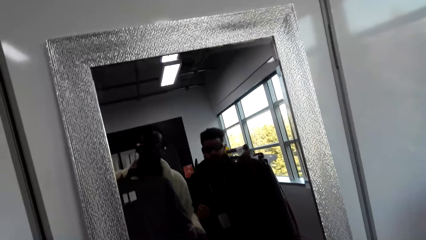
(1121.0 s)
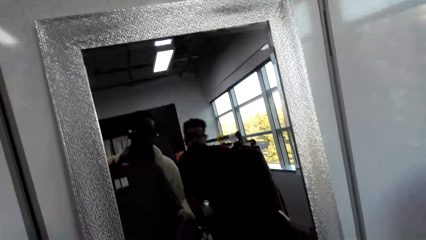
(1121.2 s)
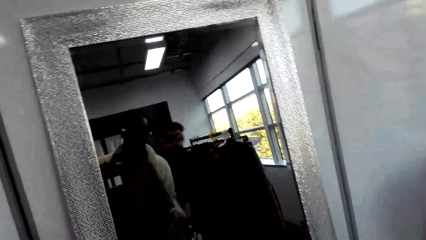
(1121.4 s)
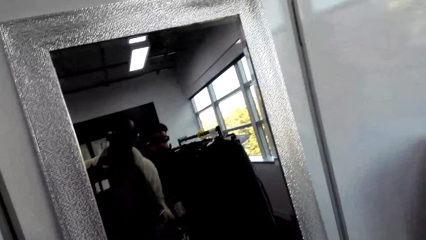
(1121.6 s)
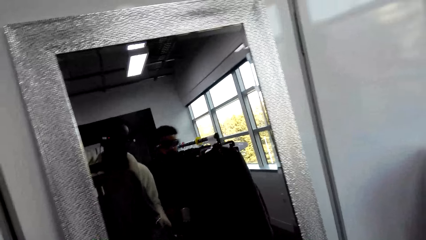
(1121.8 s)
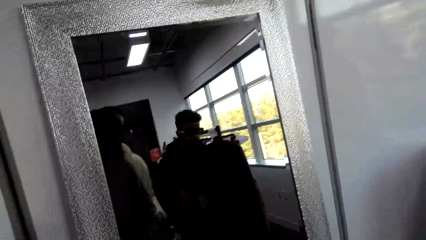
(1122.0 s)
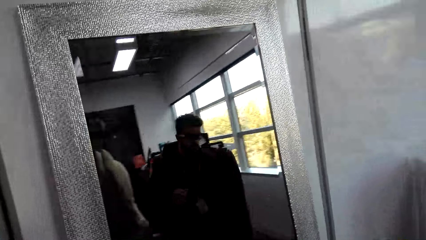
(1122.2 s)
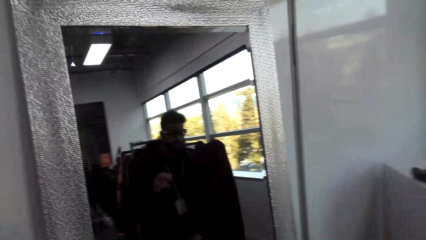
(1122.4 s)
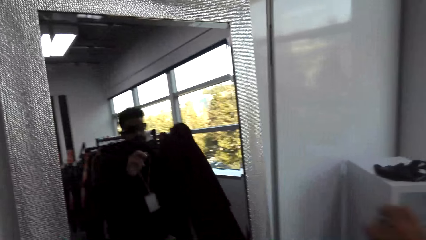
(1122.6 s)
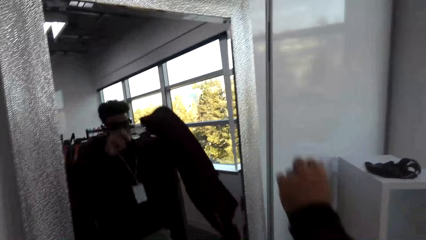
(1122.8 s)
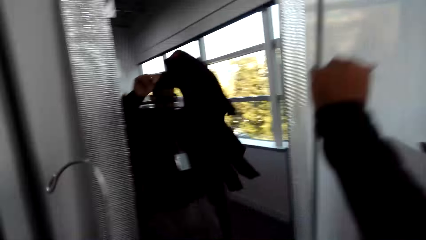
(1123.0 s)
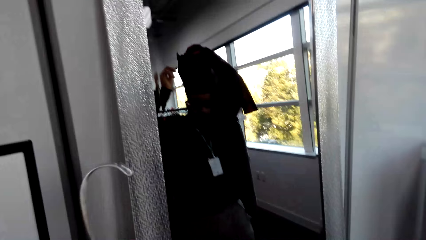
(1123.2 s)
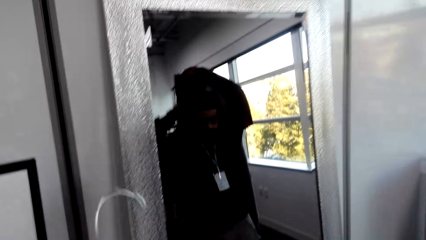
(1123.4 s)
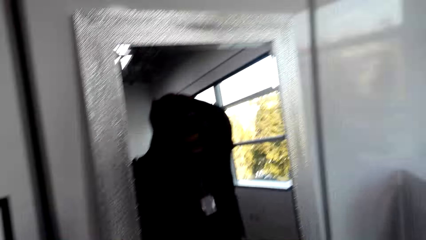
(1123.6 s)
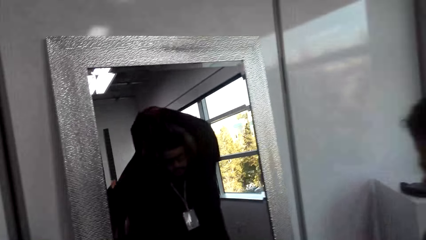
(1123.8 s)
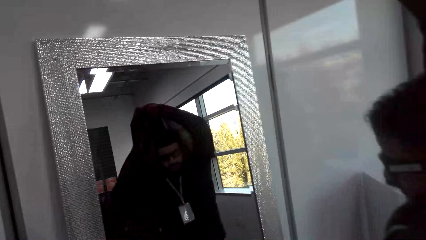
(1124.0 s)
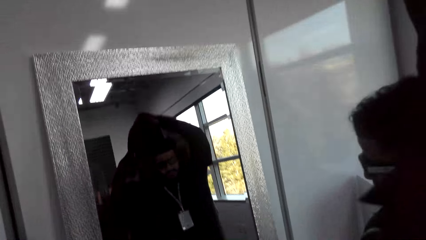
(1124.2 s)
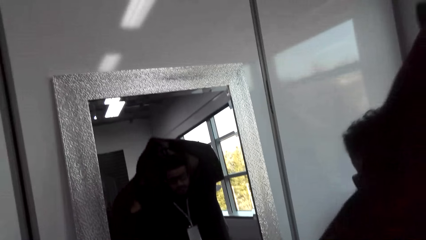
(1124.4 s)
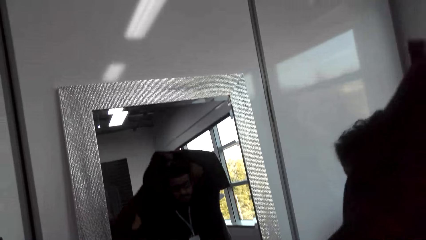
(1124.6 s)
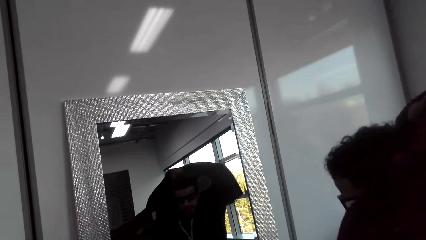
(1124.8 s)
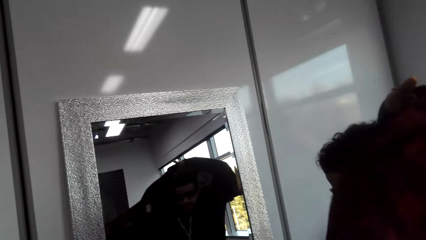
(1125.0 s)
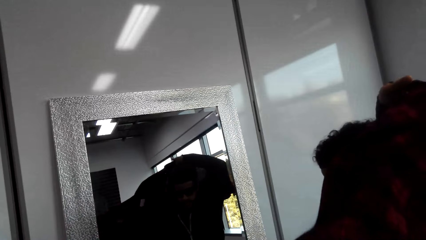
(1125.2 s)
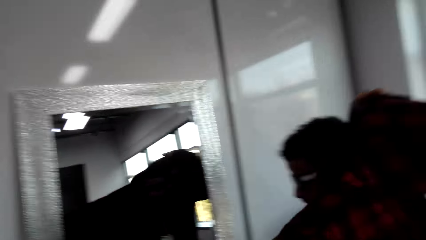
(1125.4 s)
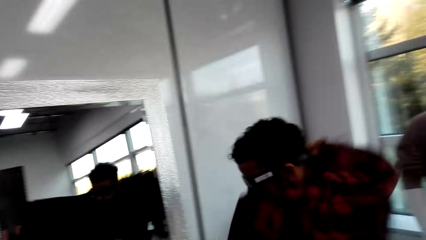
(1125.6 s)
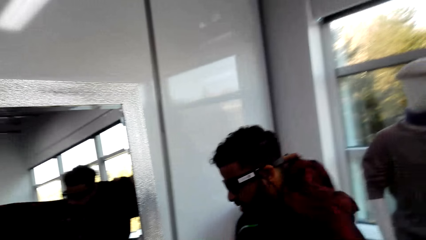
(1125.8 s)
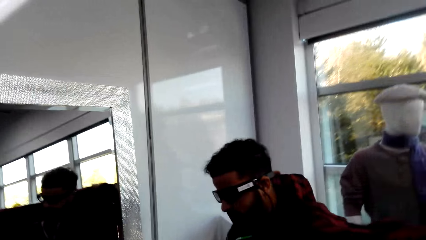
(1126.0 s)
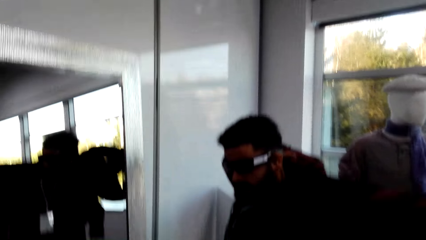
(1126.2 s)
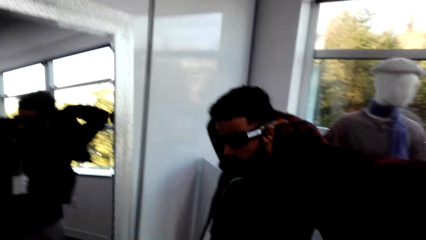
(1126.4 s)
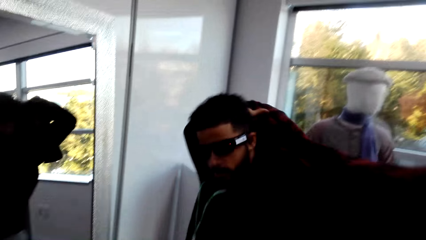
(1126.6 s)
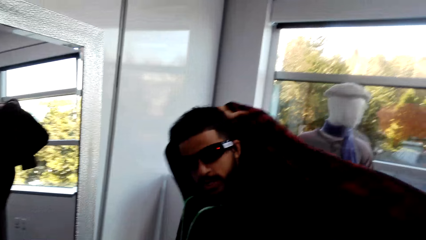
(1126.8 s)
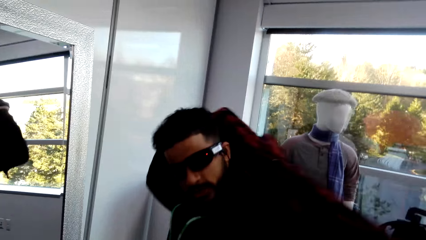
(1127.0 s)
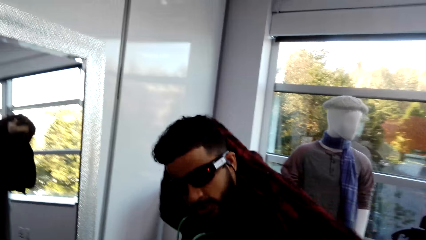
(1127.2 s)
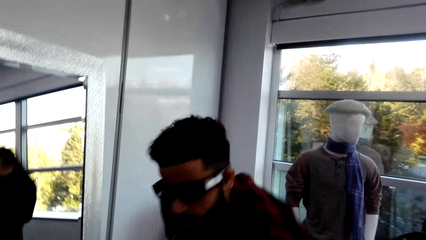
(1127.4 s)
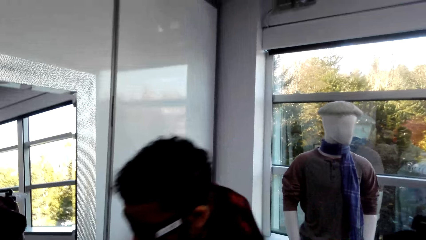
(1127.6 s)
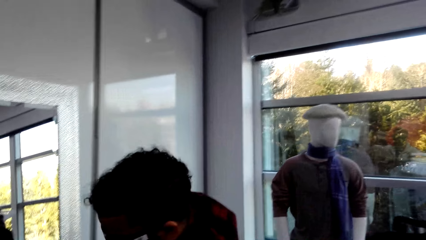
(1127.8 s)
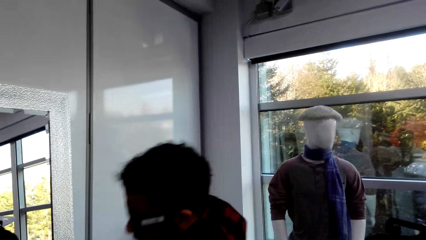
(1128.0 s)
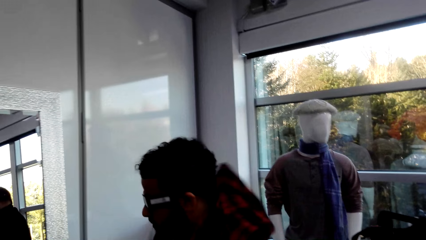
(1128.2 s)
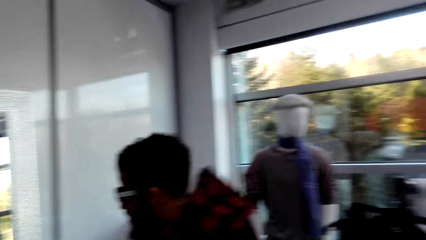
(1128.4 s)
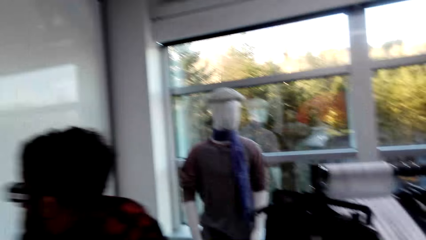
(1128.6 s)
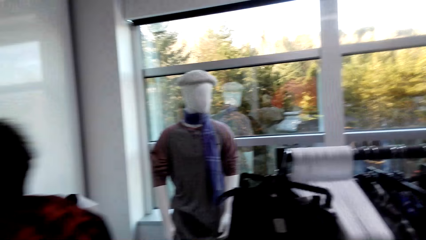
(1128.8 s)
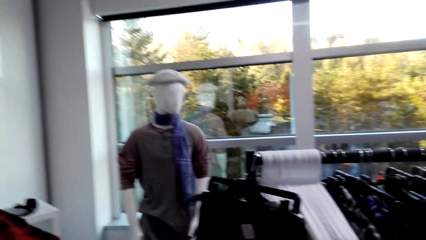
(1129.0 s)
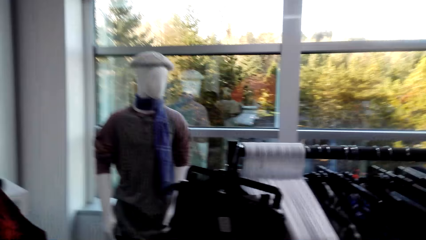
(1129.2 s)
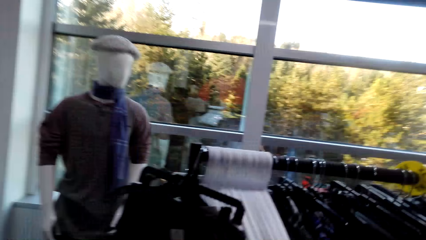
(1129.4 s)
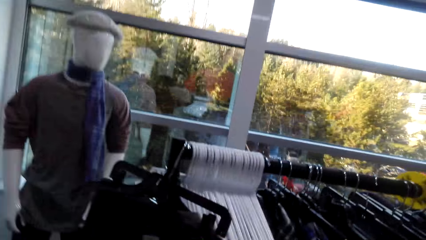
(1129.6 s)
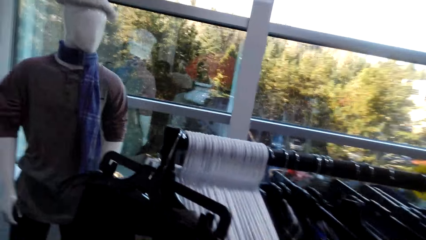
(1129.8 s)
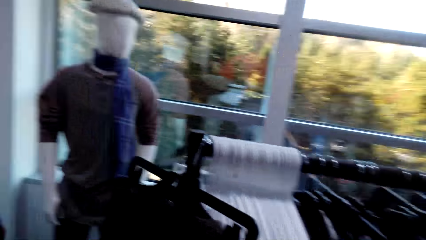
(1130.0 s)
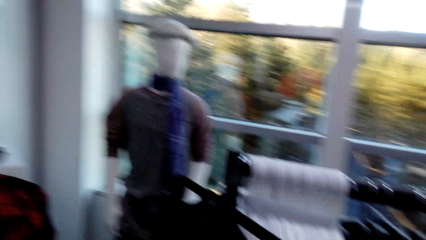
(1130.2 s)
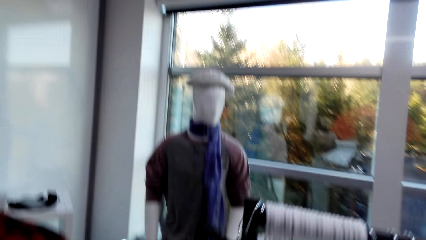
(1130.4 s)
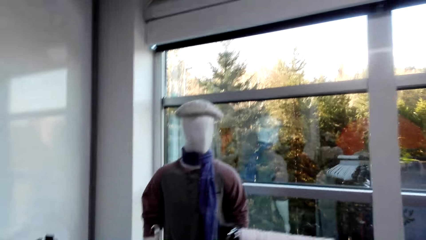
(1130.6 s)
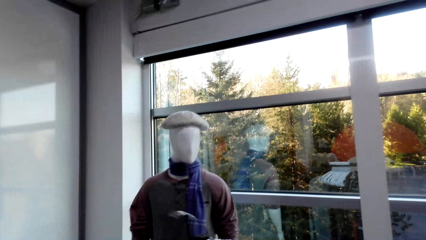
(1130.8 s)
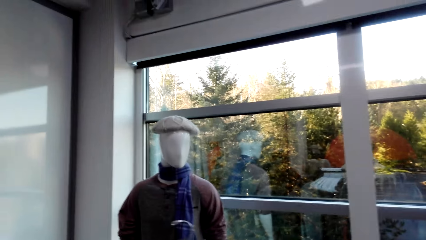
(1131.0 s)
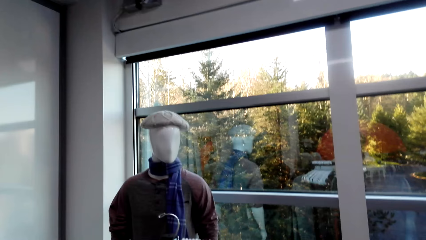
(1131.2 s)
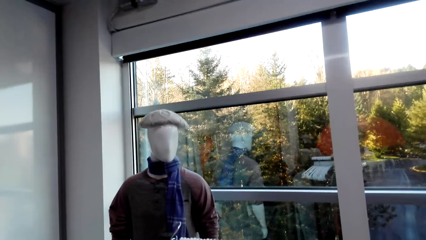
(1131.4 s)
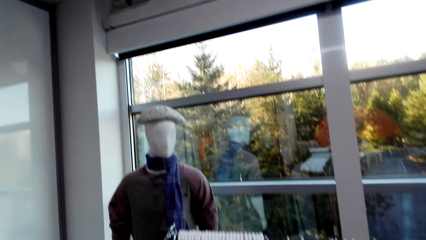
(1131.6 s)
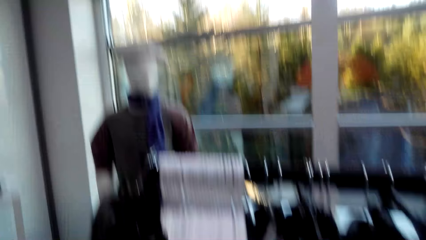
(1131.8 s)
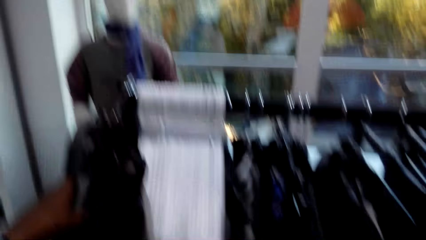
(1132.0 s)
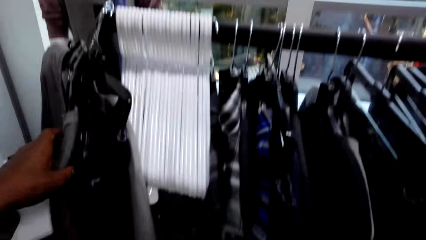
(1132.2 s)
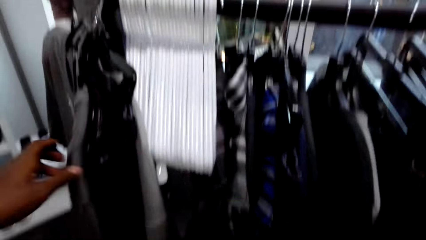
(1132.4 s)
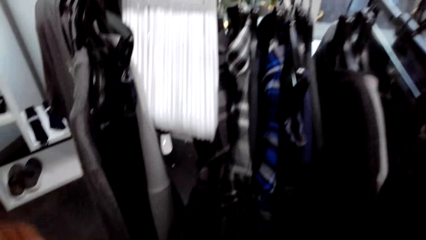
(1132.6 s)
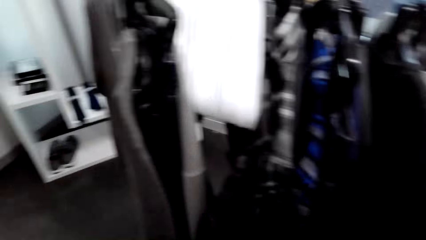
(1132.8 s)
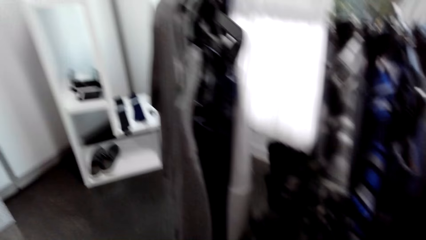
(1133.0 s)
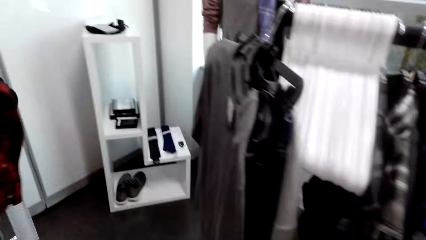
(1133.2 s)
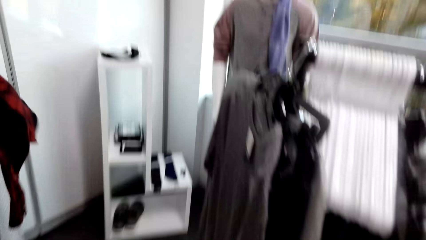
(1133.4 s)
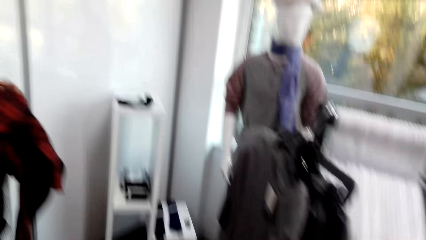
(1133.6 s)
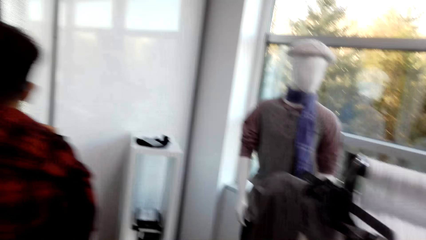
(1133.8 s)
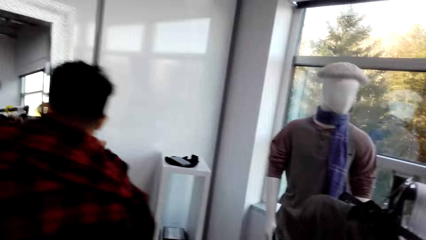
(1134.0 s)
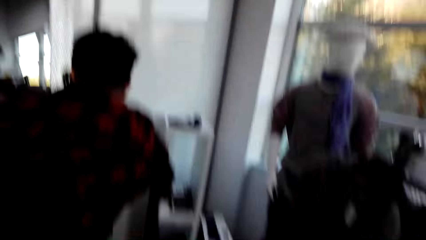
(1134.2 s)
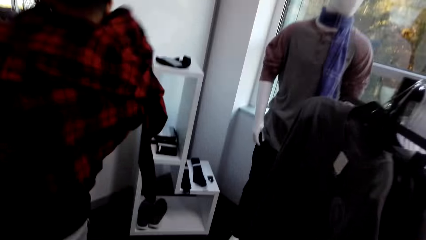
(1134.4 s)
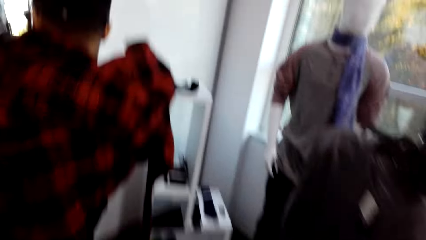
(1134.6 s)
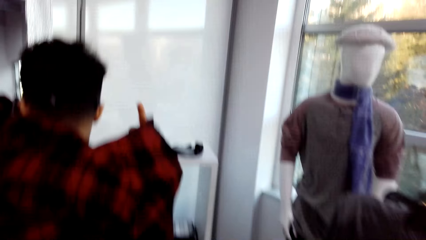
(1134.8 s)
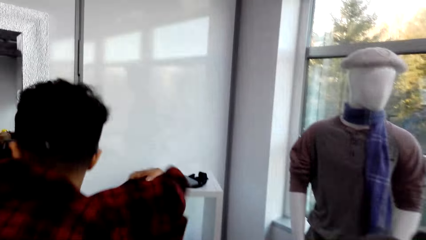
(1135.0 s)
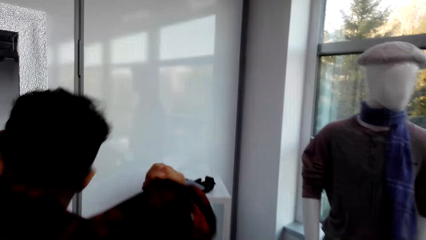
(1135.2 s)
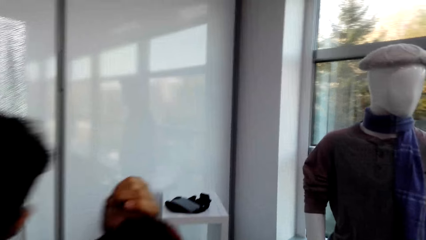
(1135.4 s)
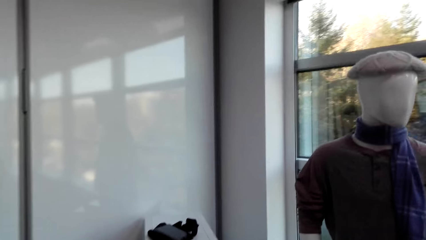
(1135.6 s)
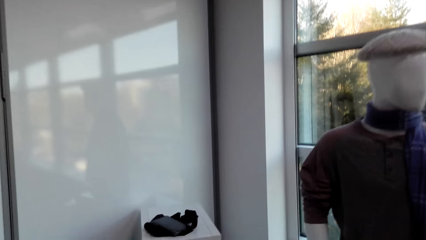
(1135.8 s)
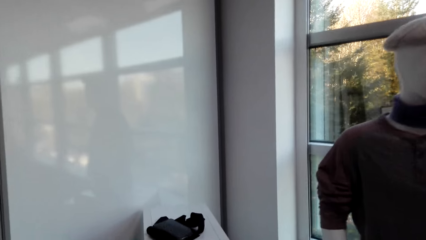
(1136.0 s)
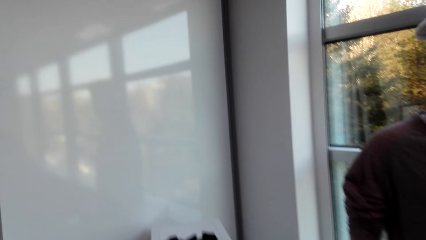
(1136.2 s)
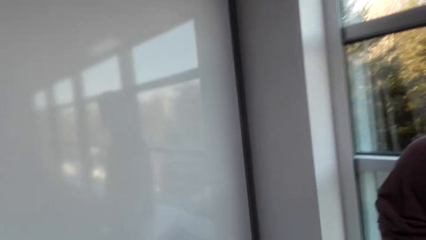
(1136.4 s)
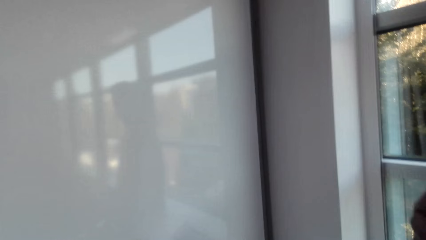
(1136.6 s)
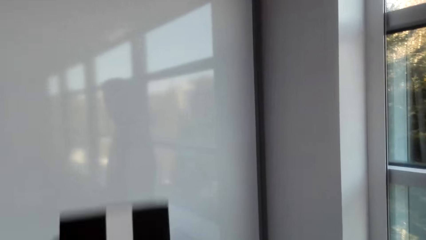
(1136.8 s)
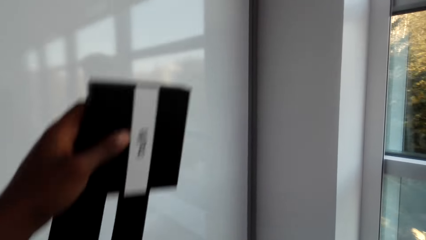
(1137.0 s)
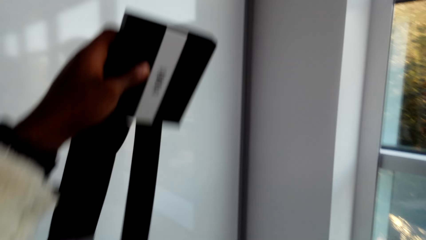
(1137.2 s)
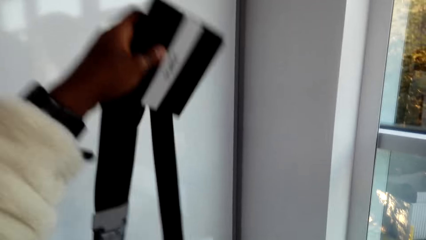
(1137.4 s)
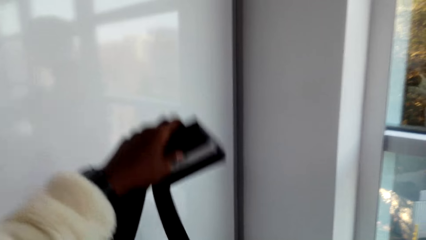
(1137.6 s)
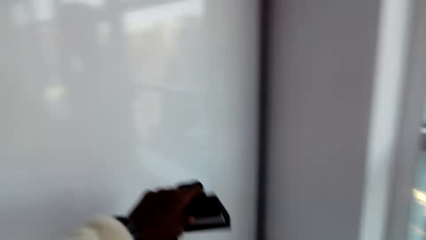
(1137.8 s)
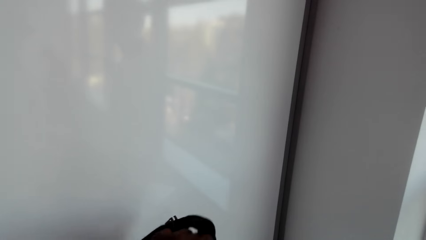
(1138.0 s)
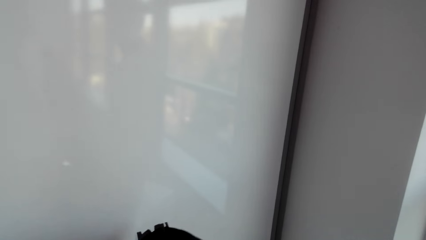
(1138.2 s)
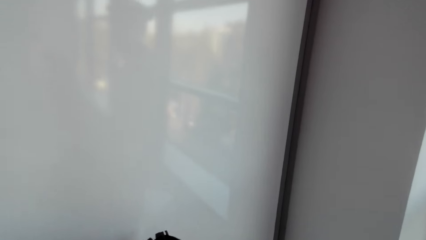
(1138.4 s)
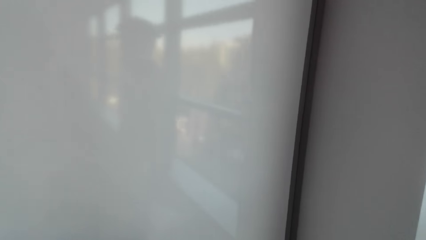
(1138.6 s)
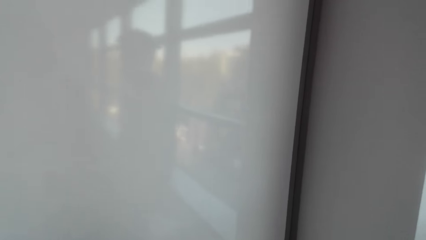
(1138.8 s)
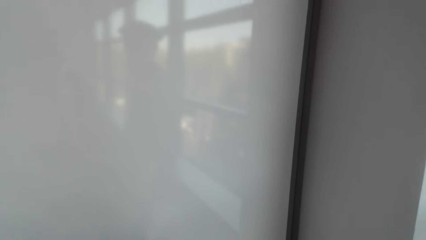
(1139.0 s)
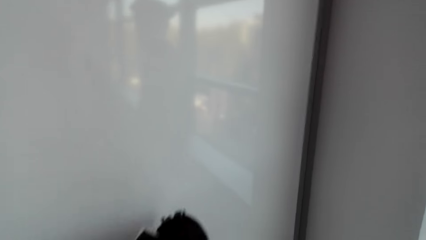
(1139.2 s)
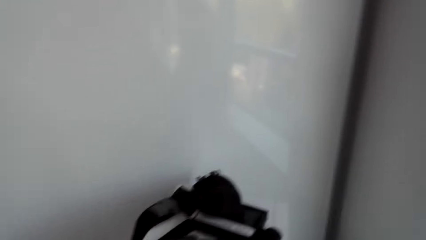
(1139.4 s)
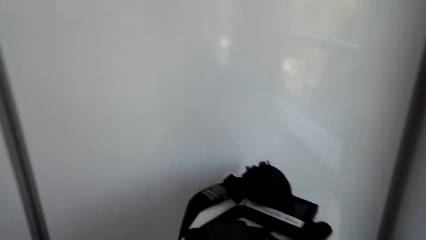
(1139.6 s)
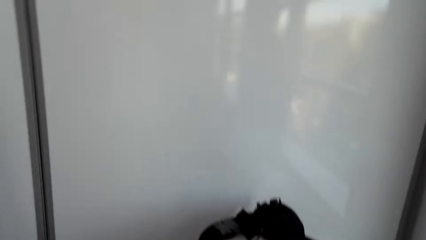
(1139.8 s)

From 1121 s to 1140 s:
The camera wearer stares at the clothes. The man puts on a cloth. The camera wearer looks at the man. They turn around the shop. They move around the shop. They place a tie on the stand.
